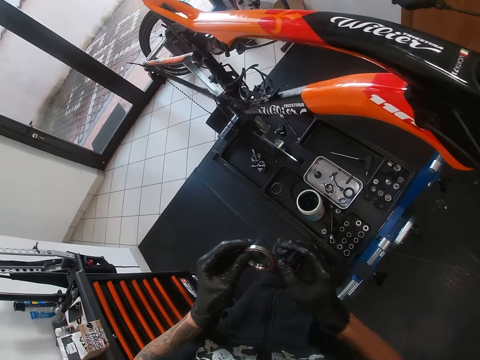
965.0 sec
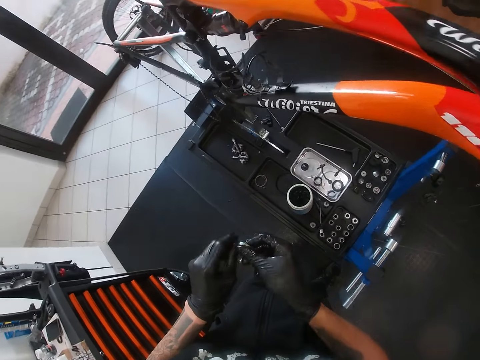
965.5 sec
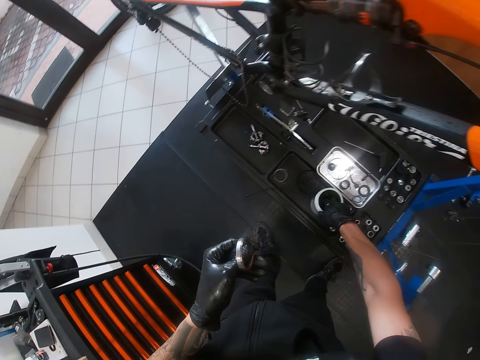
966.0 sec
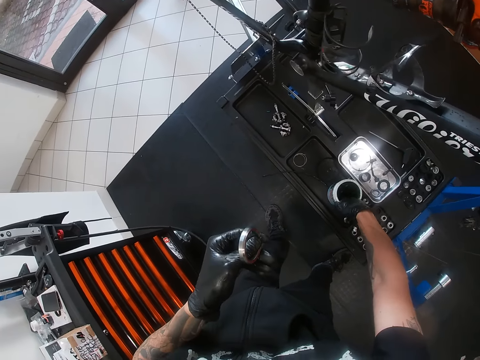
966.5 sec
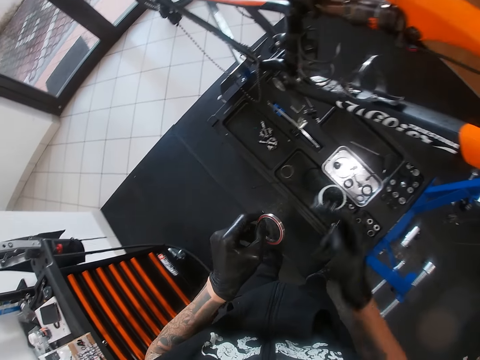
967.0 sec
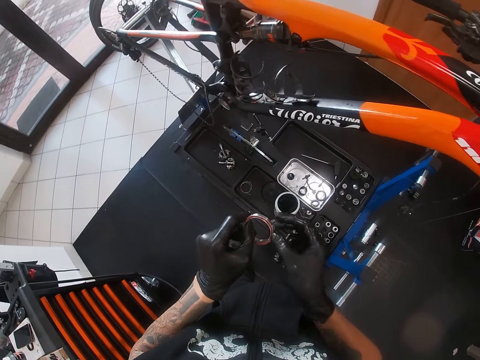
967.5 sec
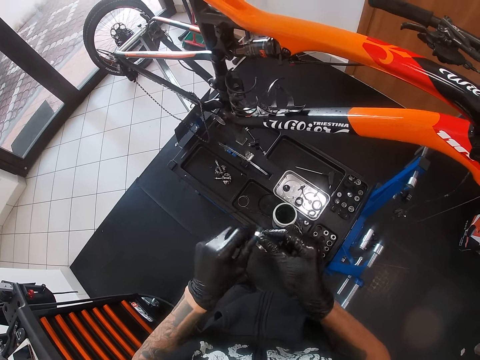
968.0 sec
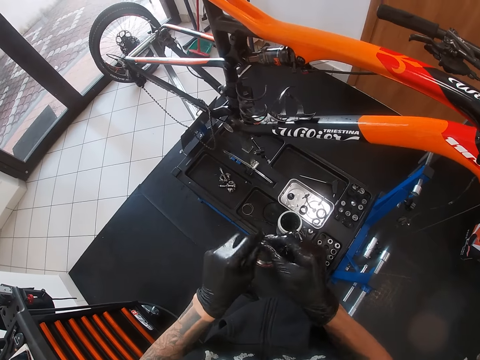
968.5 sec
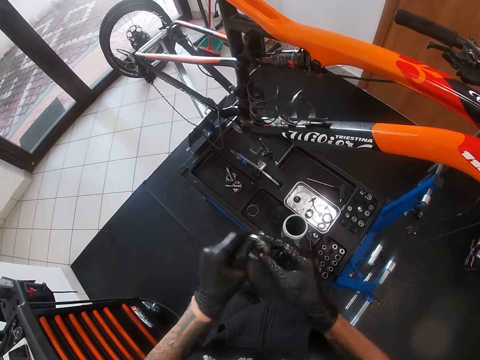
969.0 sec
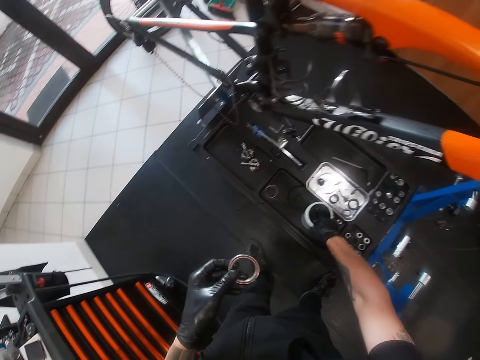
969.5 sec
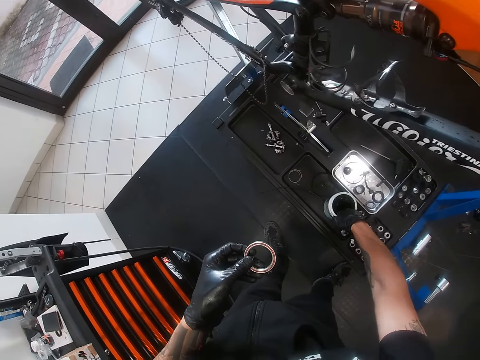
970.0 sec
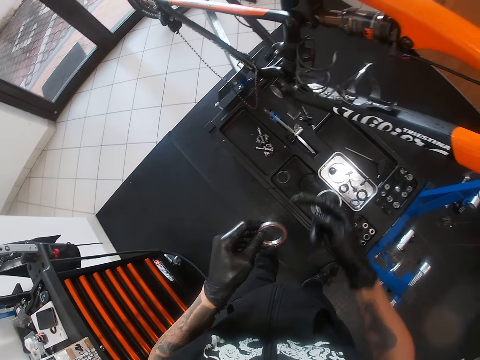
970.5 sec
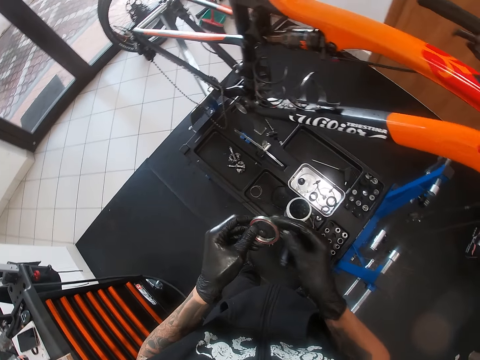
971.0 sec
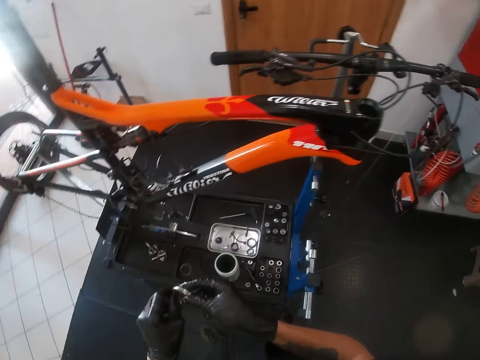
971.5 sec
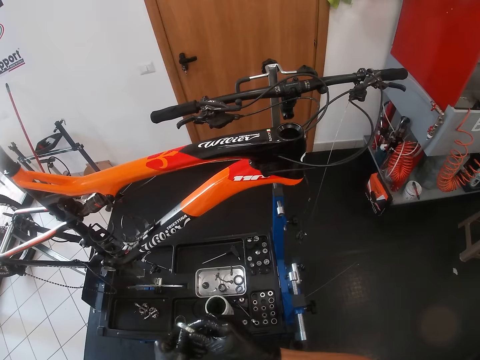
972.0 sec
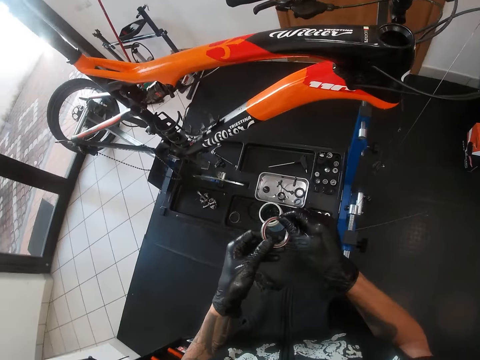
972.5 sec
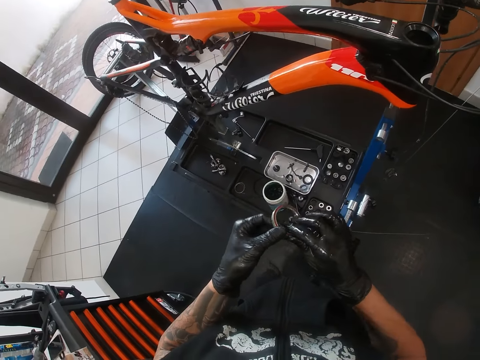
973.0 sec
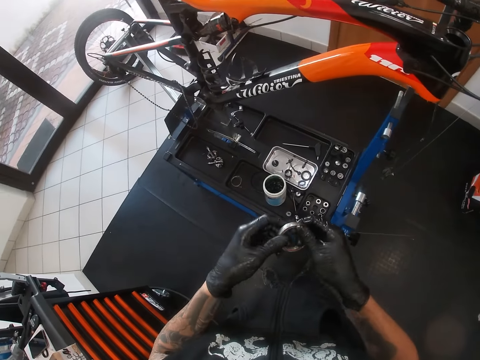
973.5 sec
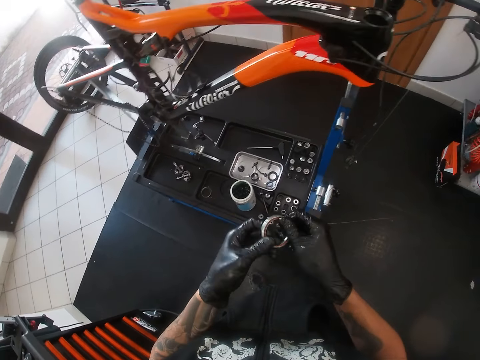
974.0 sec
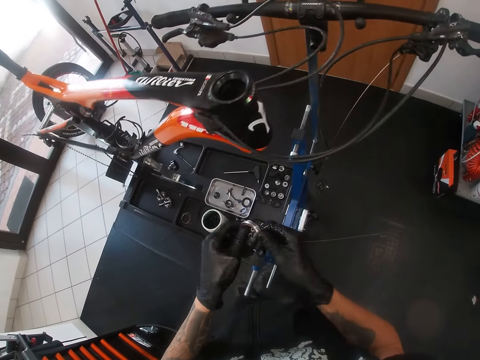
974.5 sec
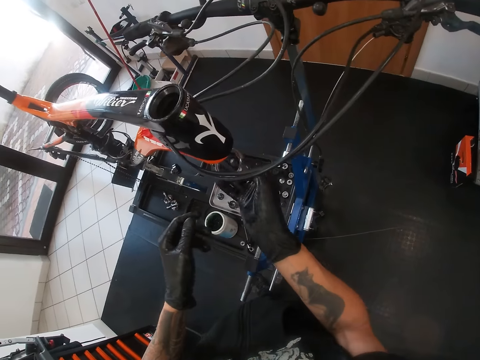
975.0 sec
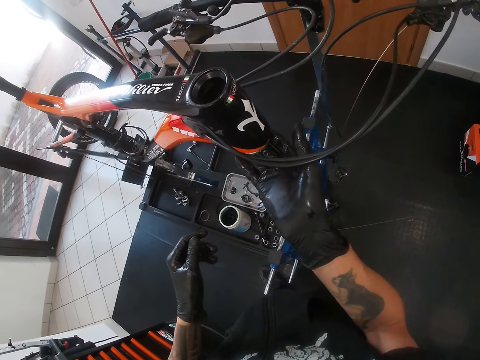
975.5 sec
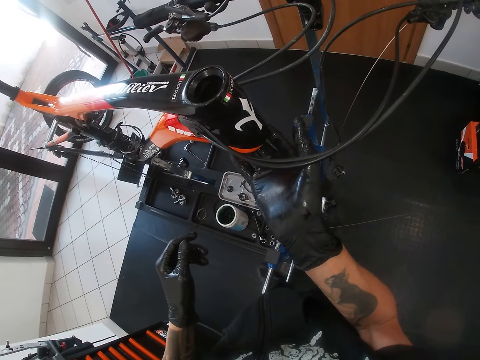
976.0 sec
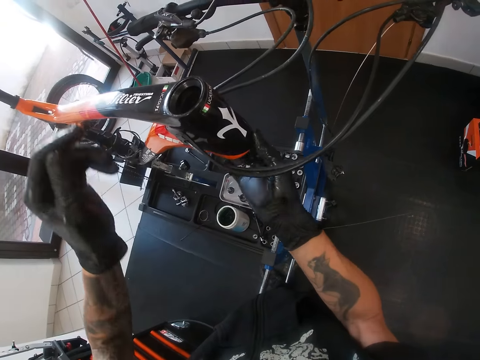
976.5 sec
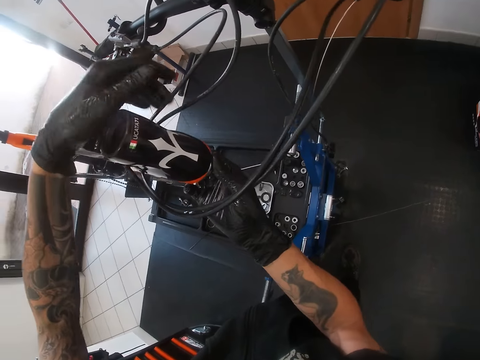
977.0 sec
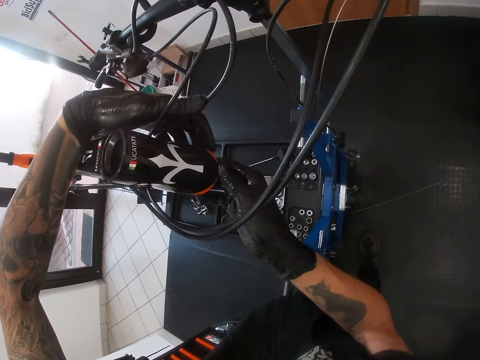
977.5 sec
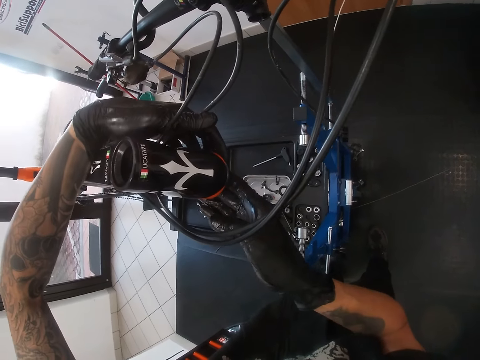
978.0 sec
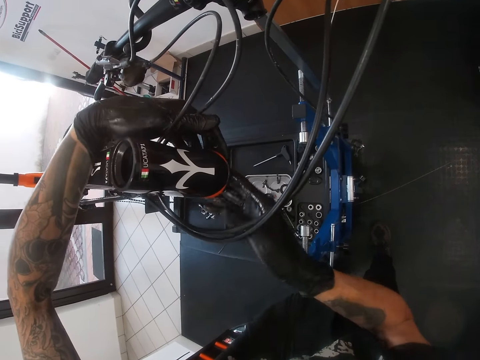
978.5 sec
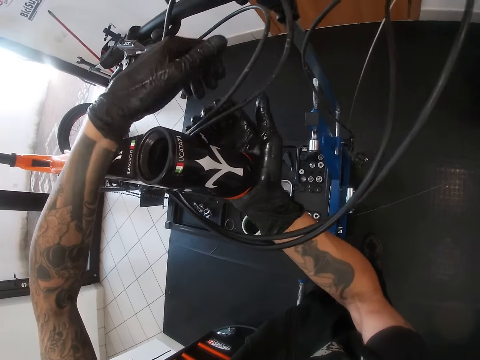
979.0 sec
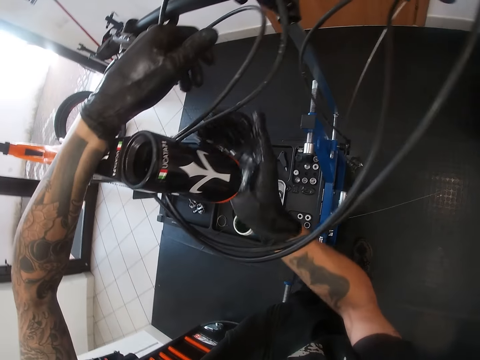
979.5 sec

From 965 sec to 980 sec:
The camera wearer applies the grease in his right hand on the bearing in his left hand. He takes some grease from the cup of grease on the compartment of the bicycle repair stand with his right hand. He applies the grease in his right hand on the bearing in his left hand. He spreads the grease on the bearing with both hands. He takes some grease from the cup of grease on the compartment of the bicycle repair stand with his right hand. He applies the grease in his right hand on the bearing in his left hand. He spreads the grease on the bearing with both hands. He fixes the bearing on the head tube of the bicycle on the bicycle repair stand with his right hand. He fixes the bearing on the head tube of the bicycle on the bicycle repair stand with both hands.

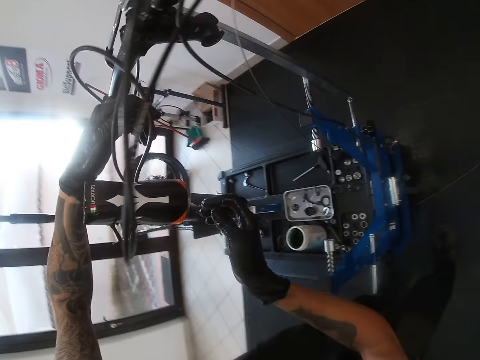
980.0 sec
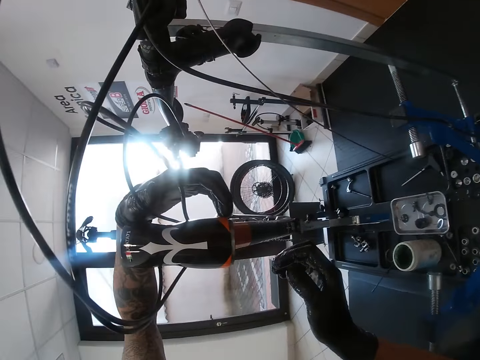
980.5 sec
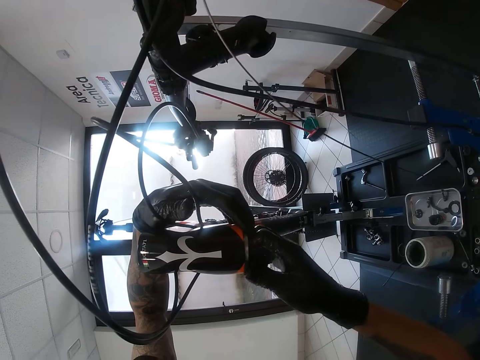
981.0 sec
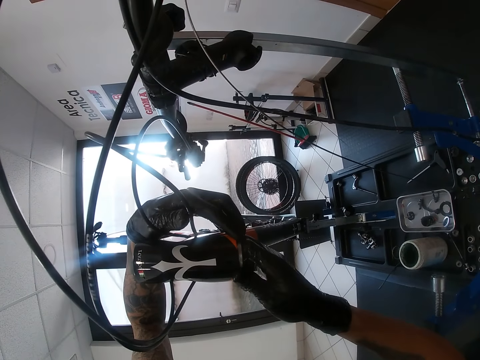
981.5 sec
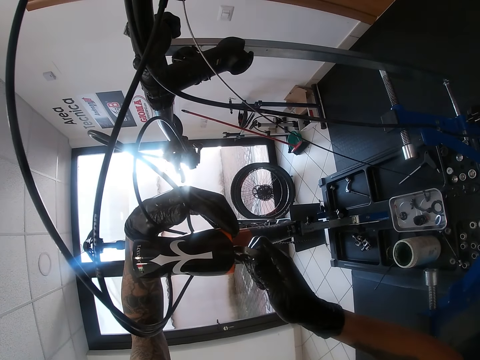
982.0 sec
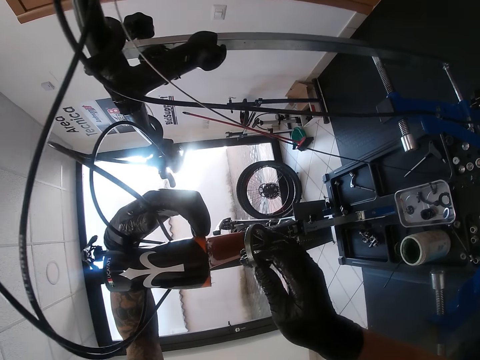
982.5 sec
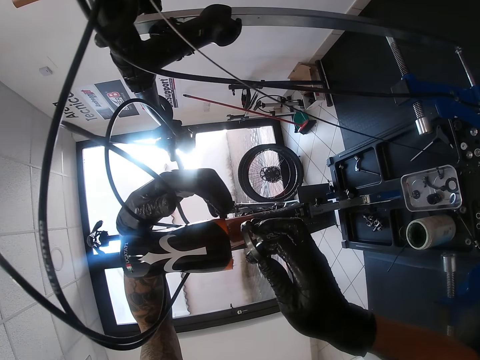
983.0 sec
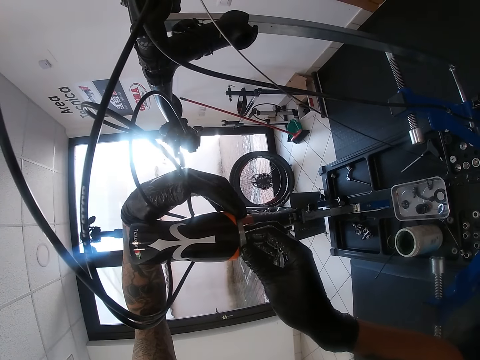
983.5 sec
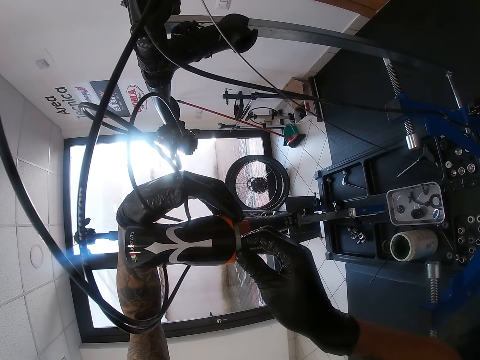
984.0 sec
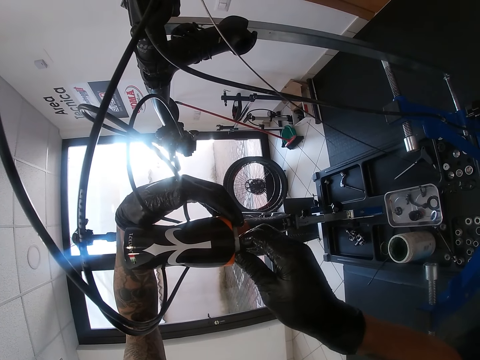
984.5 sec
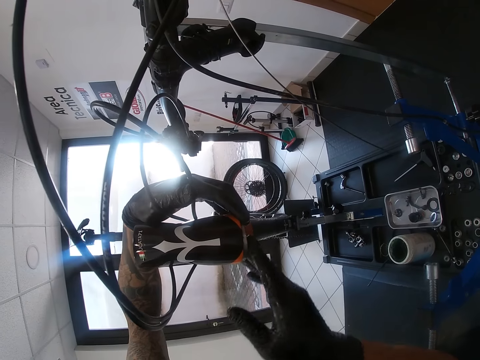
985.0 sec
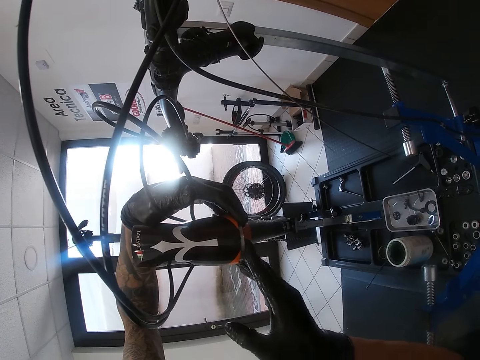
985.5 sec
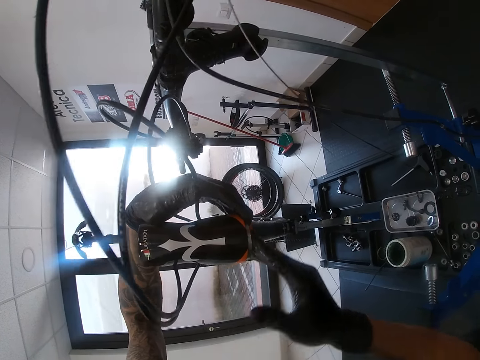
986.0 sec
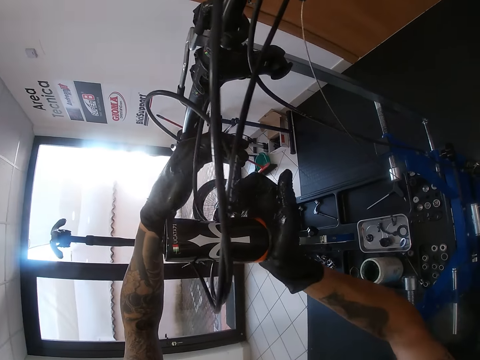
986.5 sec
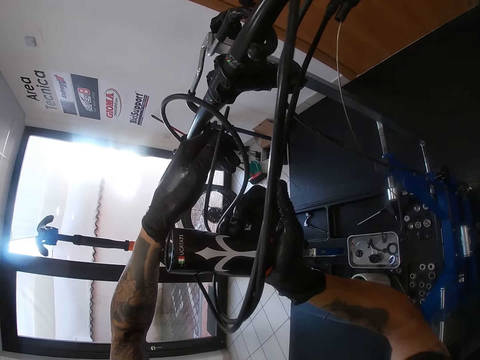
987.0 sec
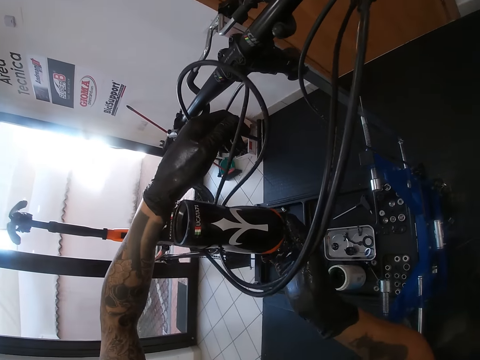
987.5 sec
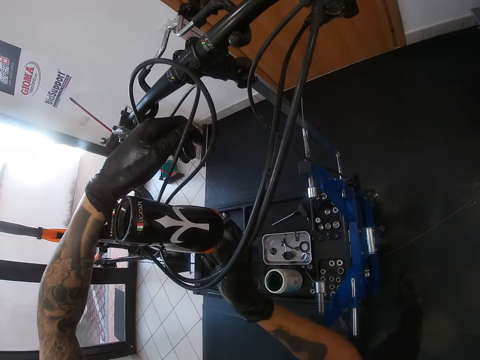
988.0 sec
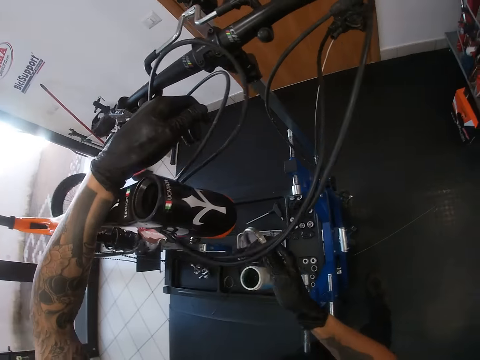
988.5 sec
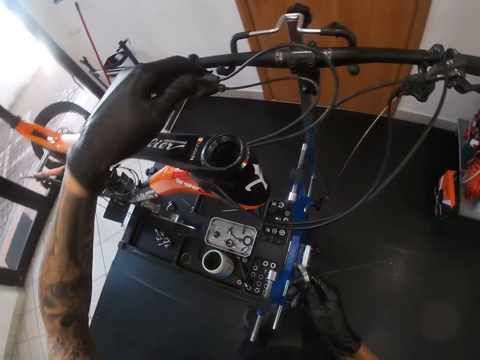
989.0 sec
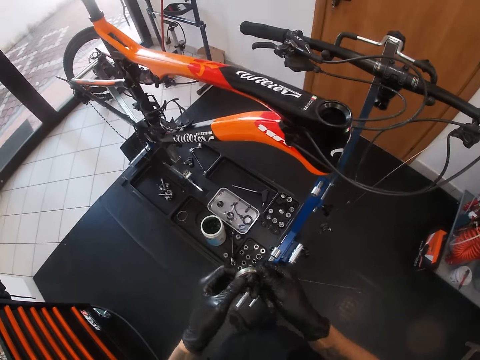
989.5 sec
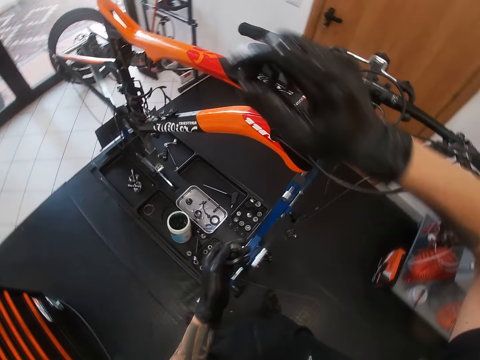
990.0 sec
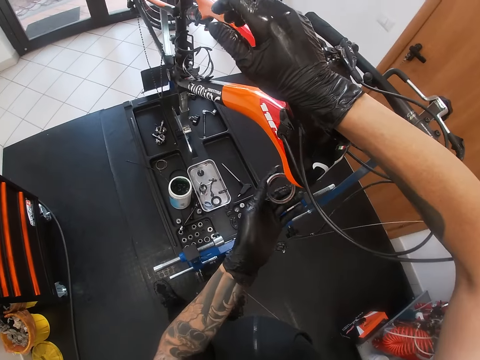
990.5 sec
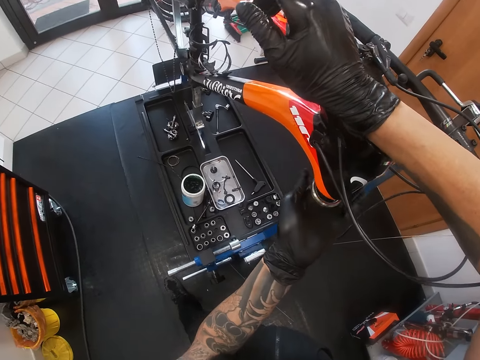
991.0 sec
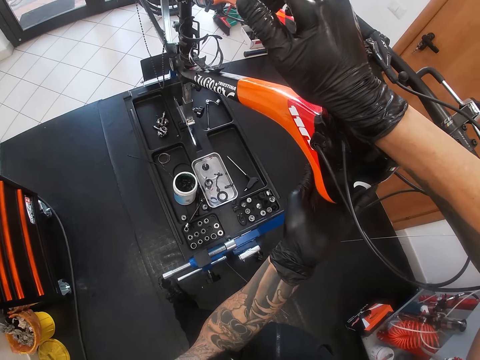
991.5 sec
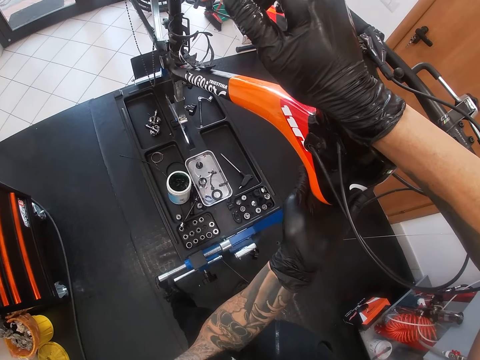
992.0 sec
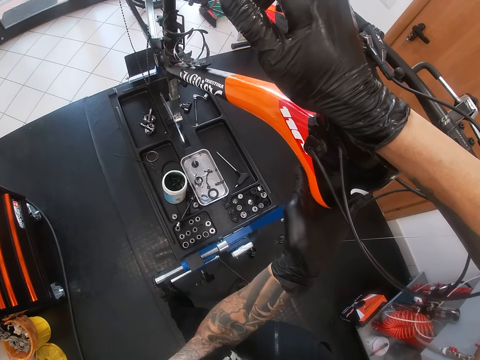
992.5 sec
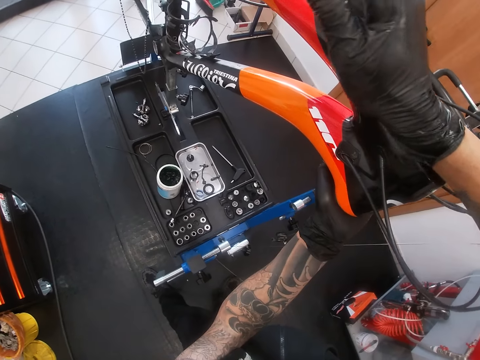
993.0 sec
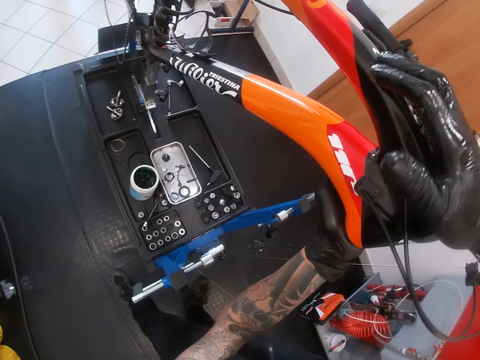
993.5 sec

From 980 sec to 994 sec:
The camera wearer removes the bearing from the head tube of the bicycle on the bicycle repair stand with his right hand. He fixes the bearing on the head tube of the bicycle on the bicycle repair stand with his right hand. He removes the bearing from the head tube of the bicycle on the bicycle repair stand with his right hand. He passes the bearing from his right hand to his left. He holds the bearing with his left hand. He fixes the bearing on the head tube of the bicycle on the bicycle repair stand with his left hand.
